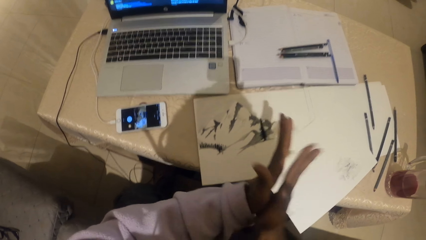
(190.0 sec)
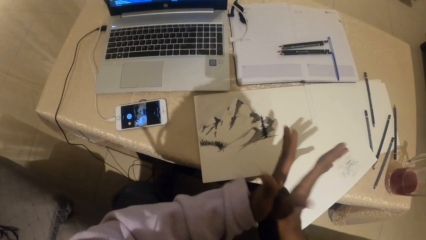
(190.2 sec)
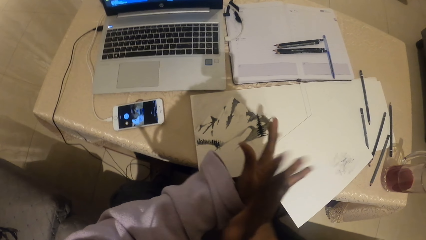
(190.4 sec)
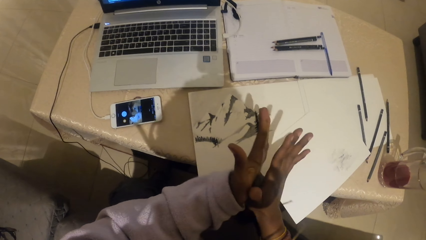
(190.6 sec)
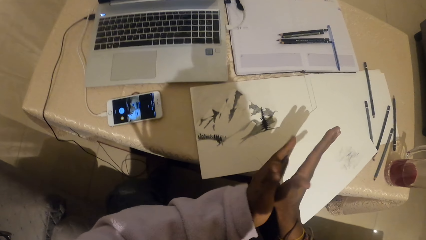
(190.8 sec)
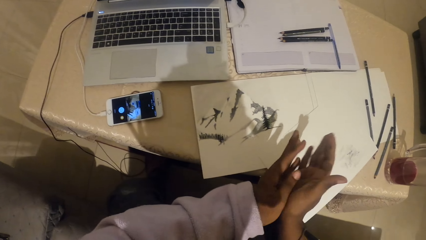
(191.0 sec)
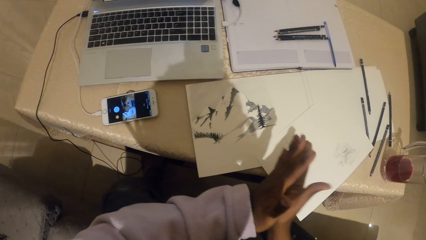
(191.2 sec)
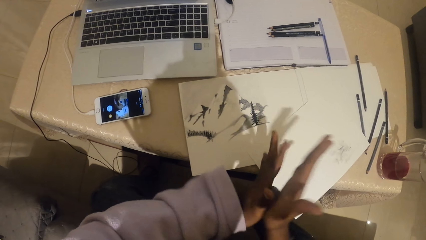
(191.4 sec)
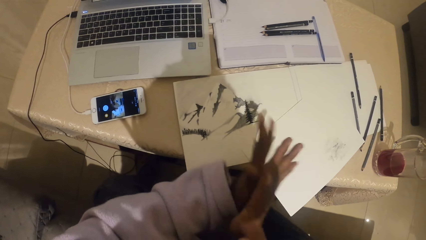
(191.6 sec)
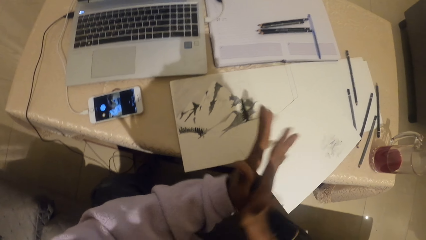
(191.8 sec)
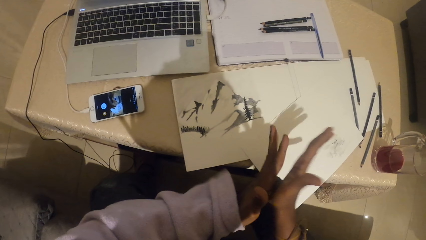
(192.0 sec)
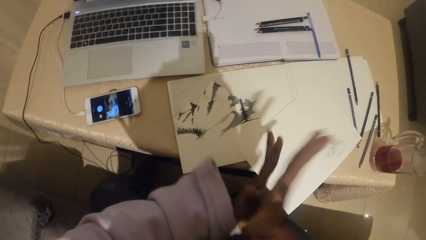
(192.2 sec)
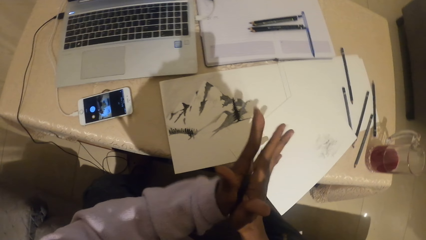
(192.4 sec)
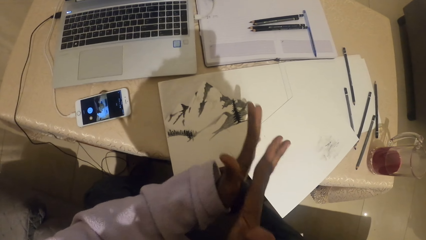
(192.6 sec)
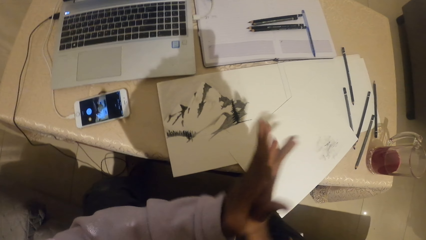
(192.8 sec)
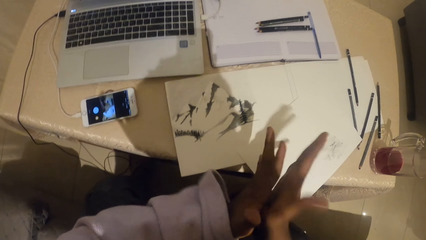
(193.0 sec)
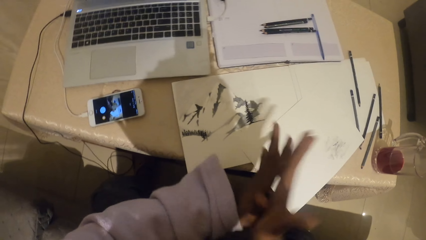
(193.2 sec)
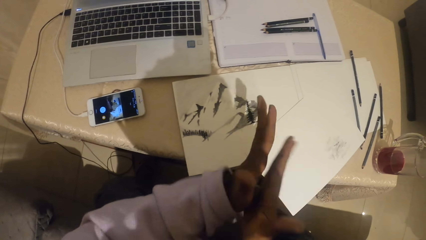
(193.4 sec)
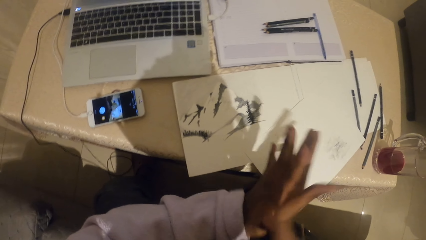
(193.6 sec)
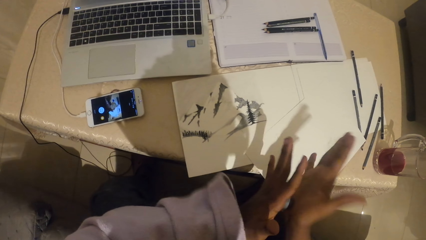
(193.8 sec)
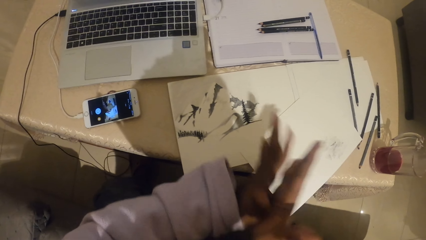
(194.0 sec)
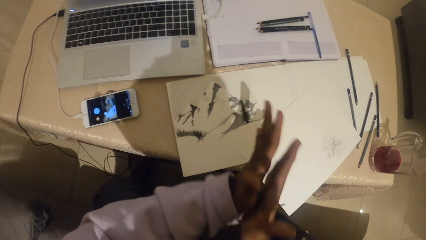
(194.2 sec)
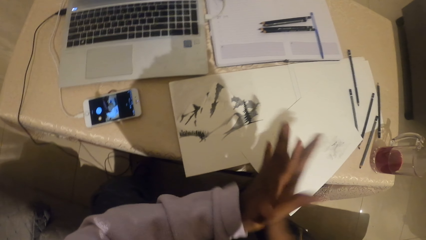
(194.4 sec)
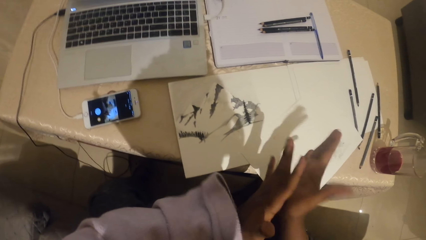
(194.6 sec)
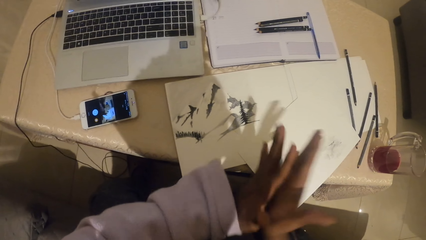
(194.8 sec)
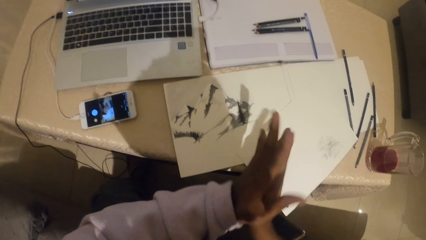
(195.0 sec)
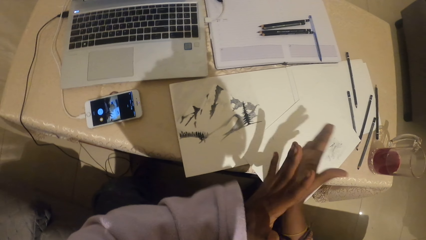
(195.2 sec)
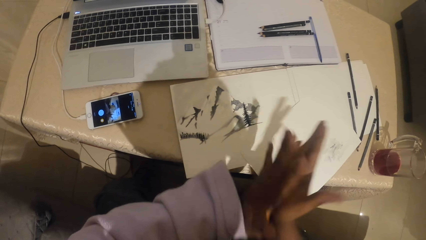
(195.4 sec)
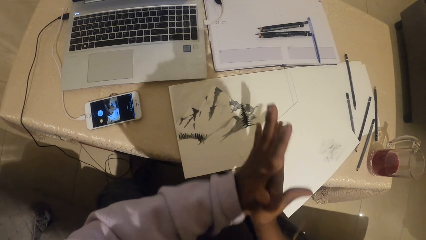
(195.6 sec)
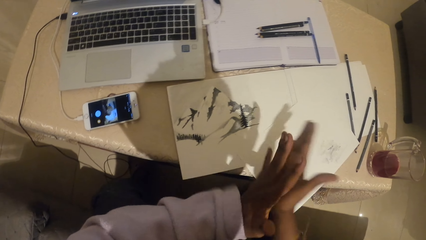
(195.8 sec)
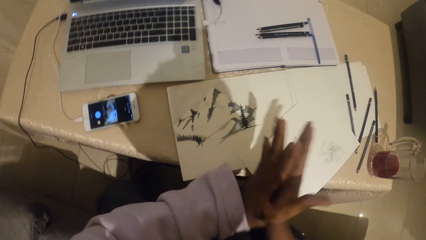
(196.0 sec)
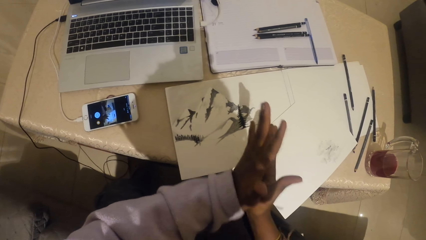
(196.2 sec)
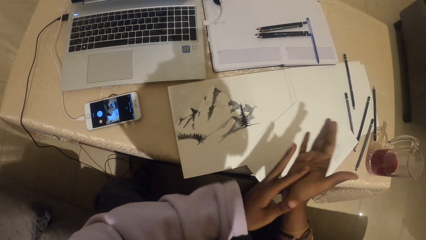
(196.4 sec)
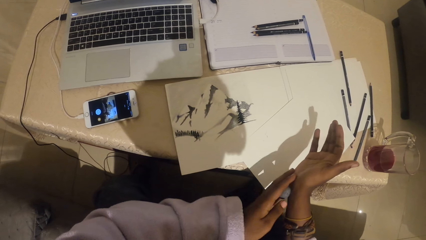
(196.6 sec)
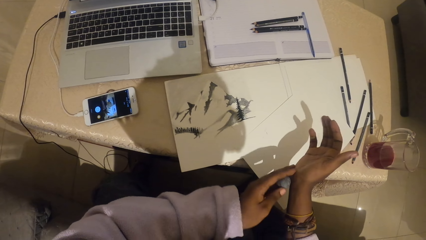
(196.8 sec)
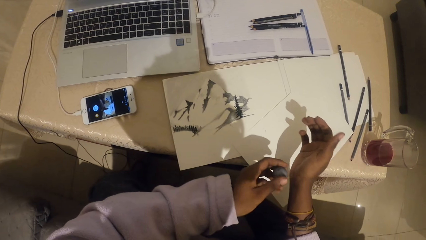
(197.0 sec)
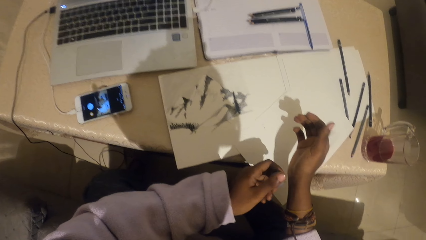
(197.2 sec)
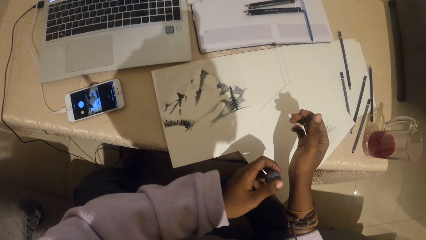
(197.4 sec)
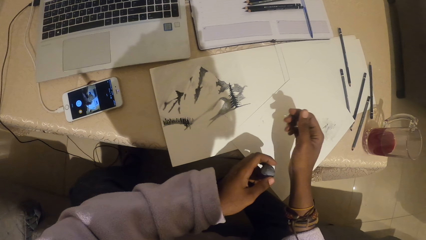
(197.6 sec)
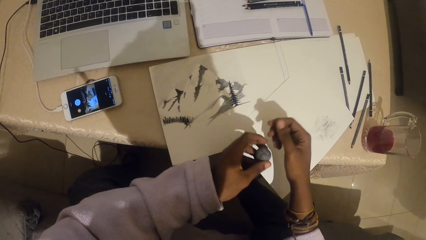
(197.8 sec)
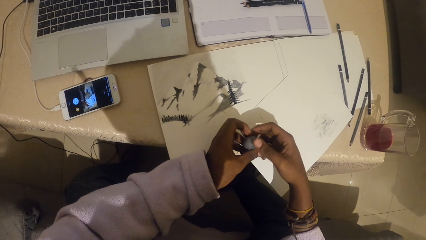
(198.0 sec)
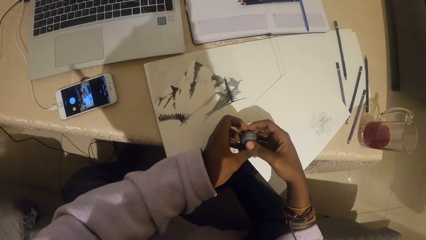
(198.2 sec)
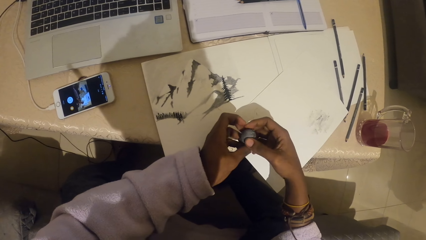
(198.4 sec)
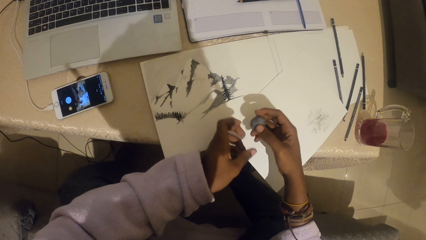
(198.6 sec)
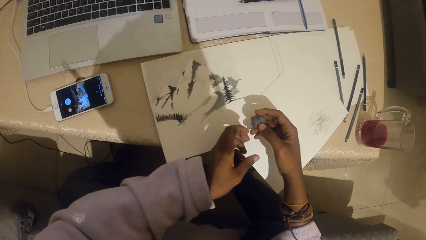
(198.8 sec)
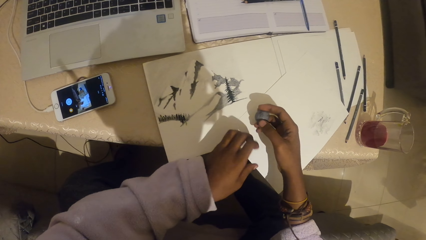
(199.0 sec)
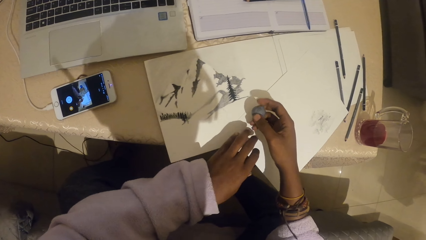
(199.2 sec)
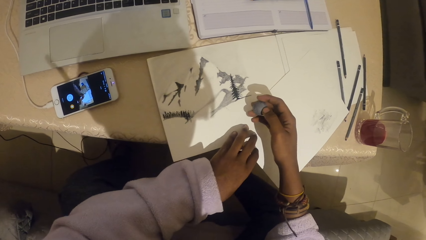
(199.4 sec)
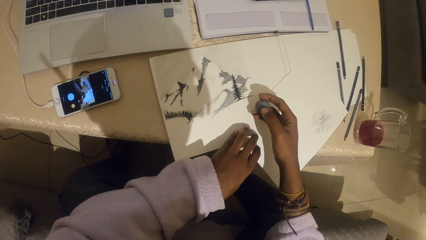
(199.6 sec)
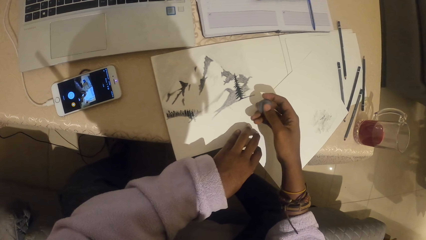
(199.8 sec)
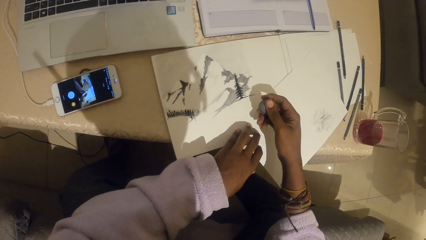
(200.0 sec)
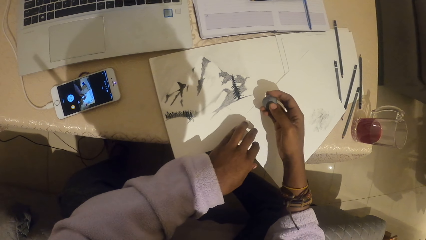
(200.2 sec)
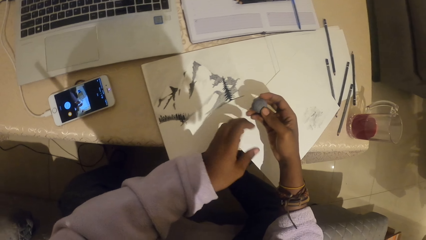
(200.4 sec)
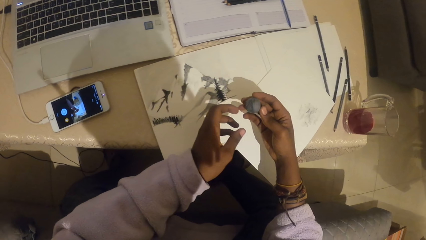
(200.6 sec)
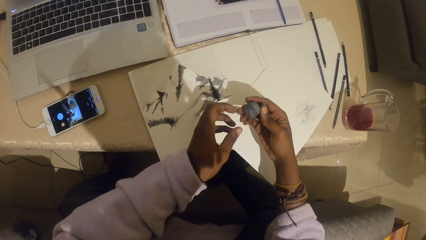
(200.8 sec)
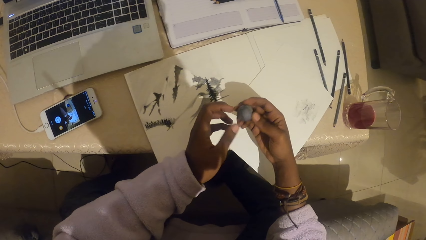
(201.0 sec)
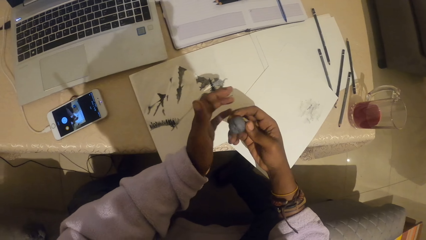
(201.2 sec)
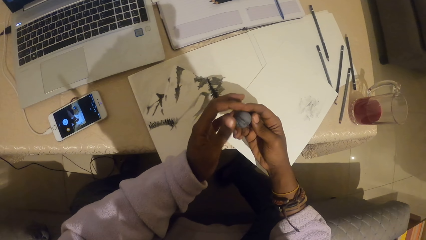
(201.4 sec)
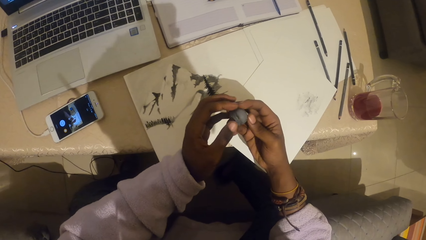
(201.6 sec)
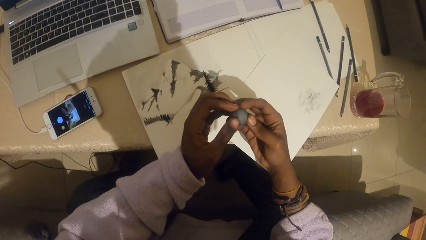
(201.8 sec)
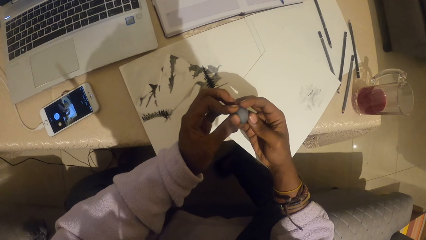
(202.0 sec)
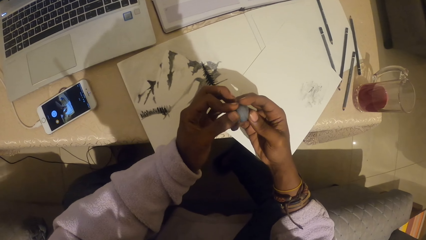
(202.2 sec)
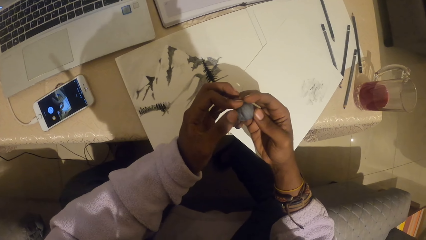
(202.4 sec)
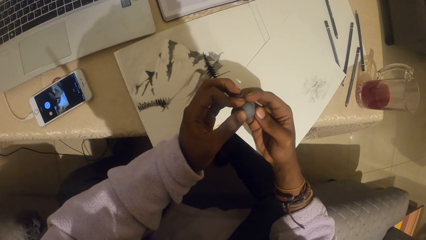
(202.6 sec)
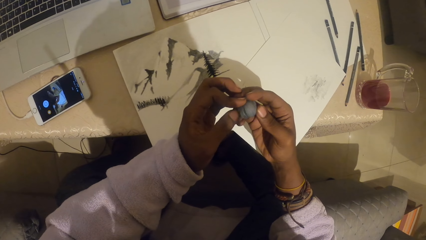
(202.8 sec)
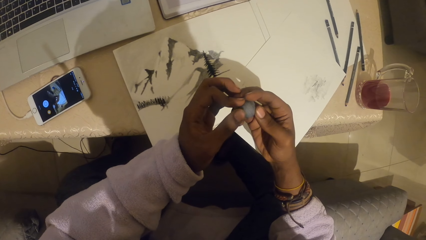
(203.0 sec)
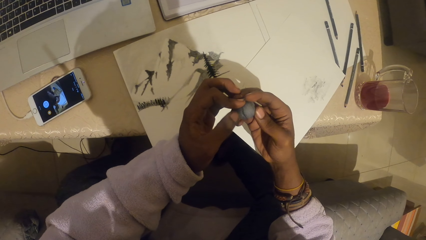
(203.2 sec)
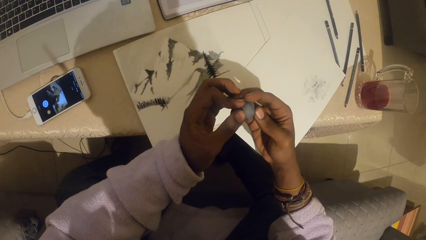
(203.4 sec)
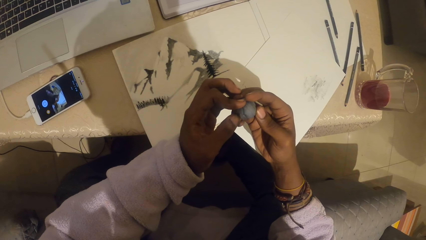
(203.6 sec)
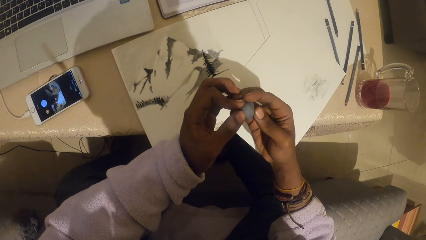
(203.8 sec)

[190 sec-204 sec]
The camera wearer looks at the plasticine eraser. They examine the modelling clay. They mold the plasticine eraser with both hands.

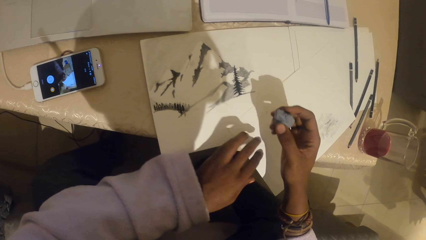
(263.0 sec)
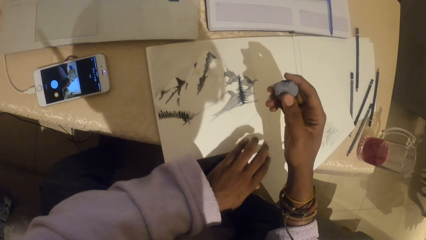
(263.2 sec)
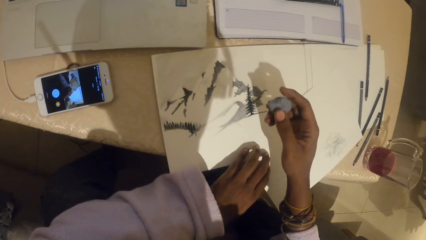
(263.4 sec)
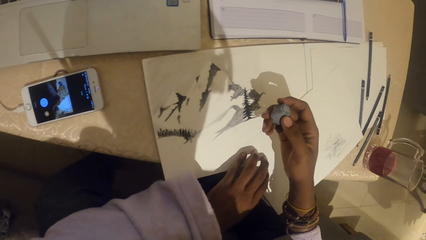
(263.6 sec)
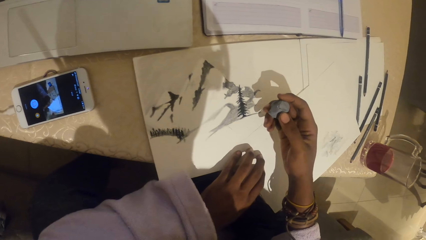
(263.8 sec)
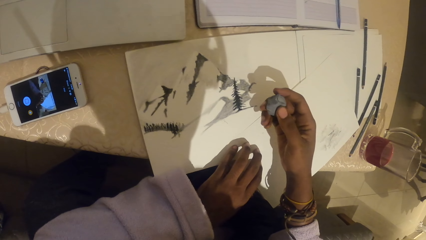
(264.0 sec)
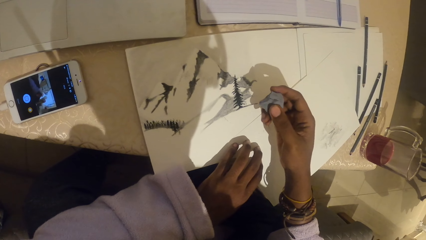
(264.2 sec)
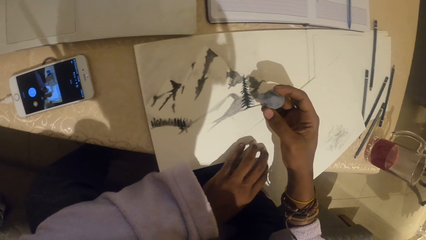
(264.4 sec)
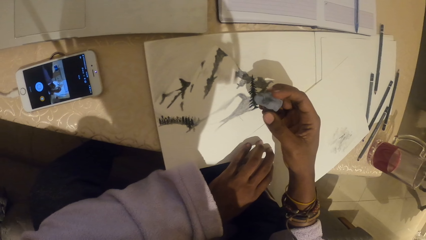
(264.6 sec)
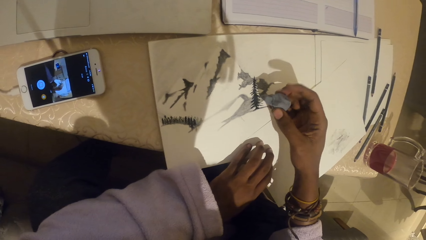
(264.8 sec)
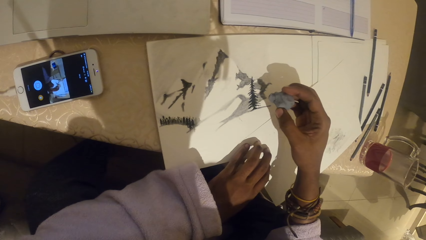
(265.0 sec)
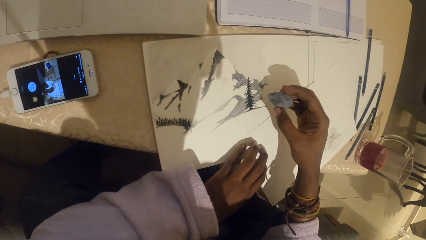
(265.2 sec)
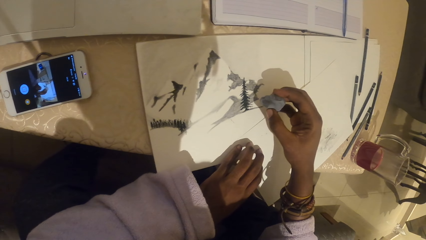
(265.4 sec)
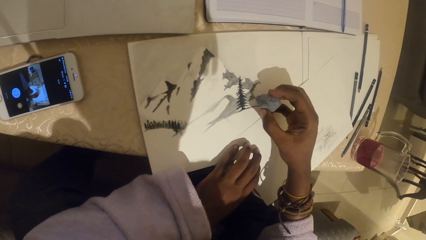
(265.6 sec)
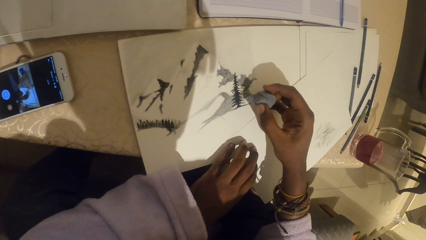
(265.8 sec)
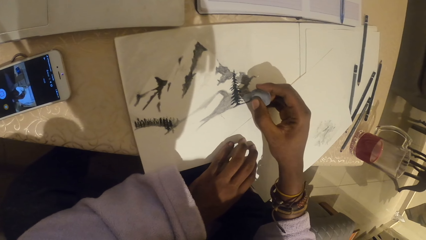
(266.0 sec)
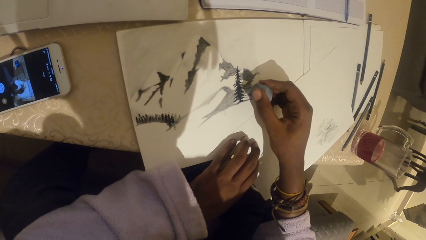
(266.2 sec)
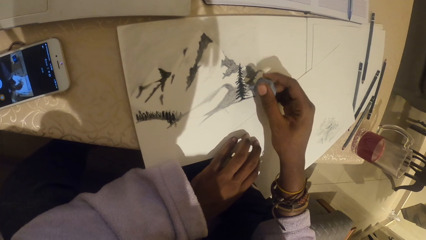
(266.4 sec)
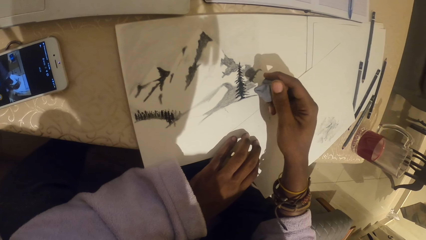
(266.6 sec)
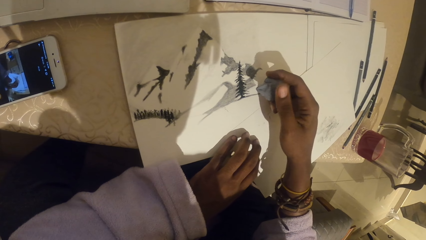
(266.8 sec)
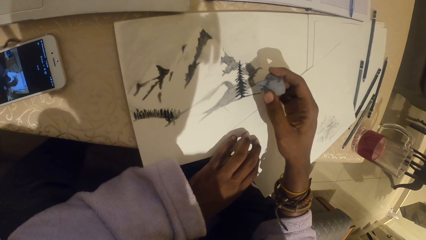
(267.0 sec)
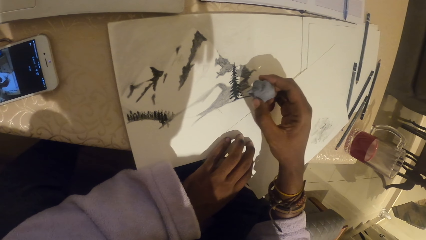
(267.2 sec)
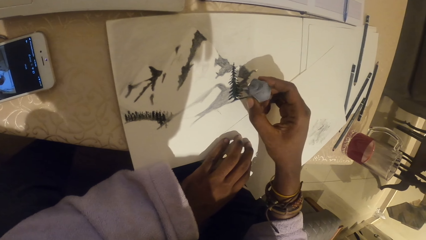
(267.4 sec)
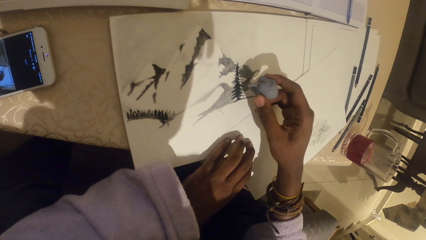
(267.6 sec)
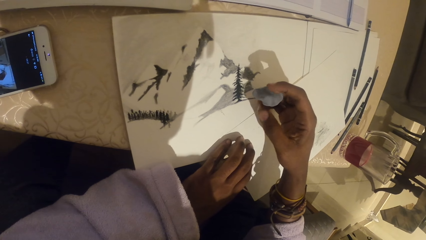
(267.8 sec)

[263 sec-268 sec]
The camera wearer rubs the paper with the plasticine eraser.
